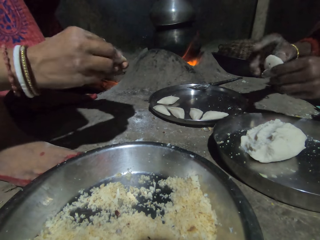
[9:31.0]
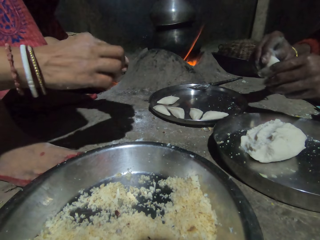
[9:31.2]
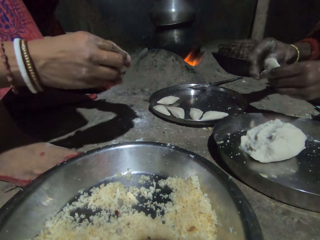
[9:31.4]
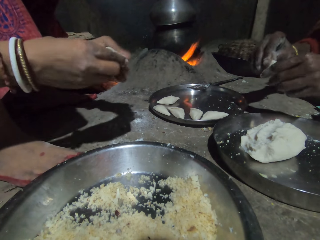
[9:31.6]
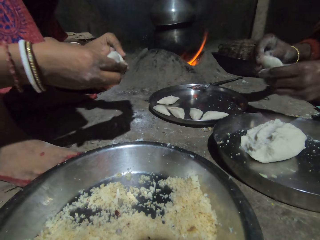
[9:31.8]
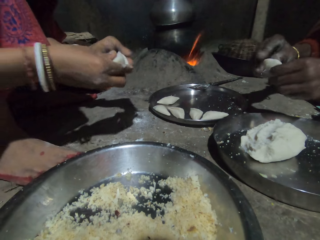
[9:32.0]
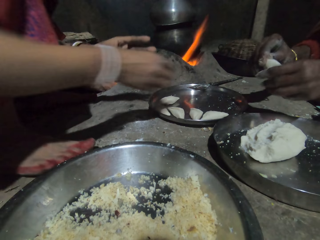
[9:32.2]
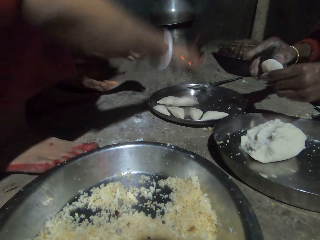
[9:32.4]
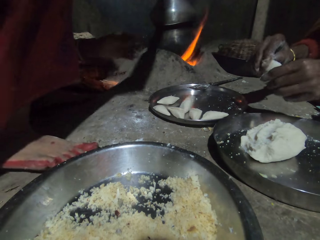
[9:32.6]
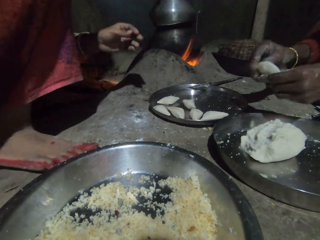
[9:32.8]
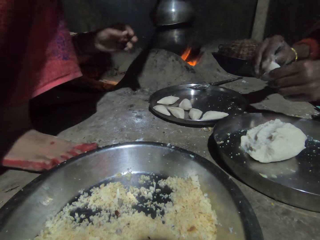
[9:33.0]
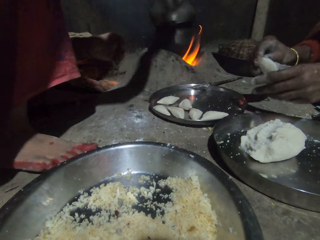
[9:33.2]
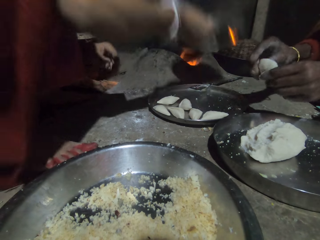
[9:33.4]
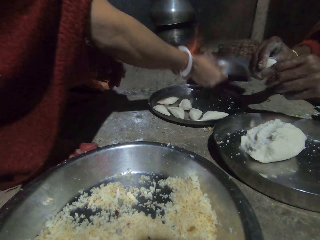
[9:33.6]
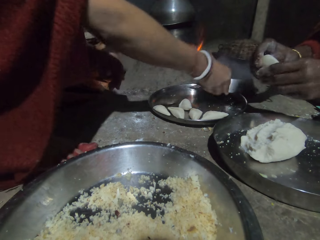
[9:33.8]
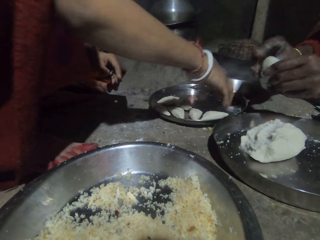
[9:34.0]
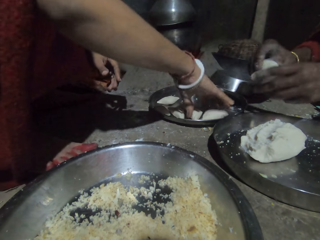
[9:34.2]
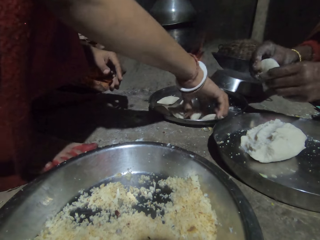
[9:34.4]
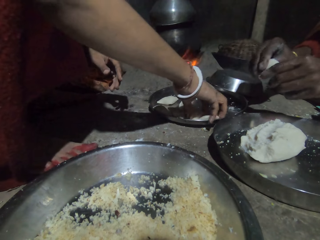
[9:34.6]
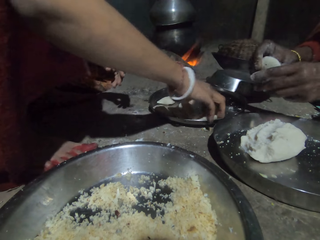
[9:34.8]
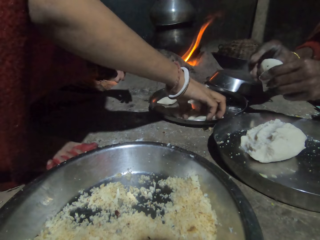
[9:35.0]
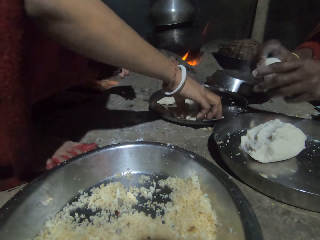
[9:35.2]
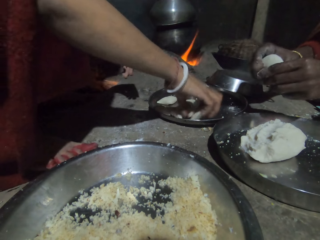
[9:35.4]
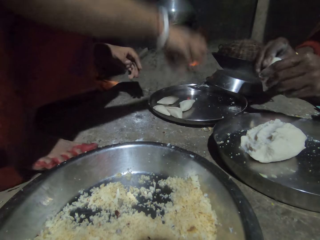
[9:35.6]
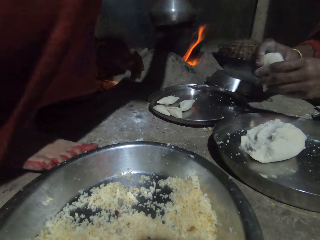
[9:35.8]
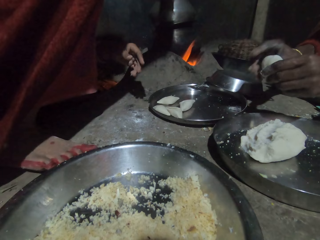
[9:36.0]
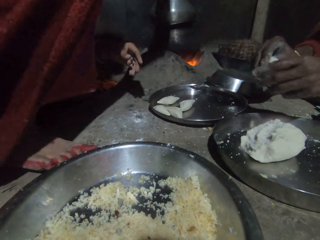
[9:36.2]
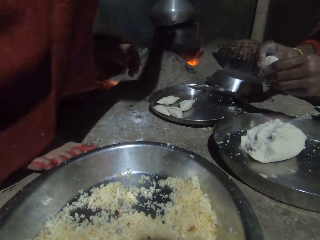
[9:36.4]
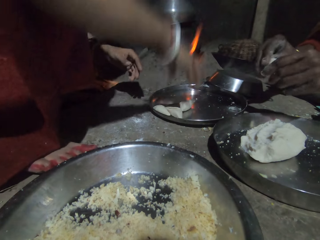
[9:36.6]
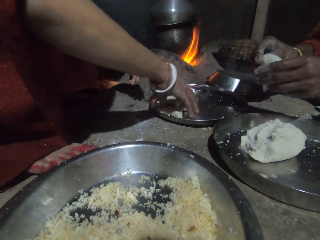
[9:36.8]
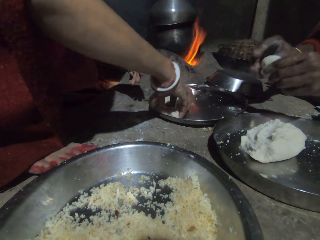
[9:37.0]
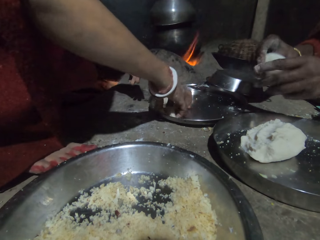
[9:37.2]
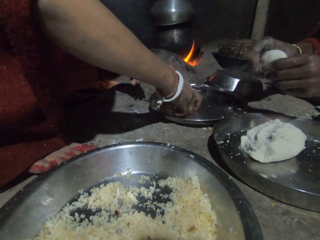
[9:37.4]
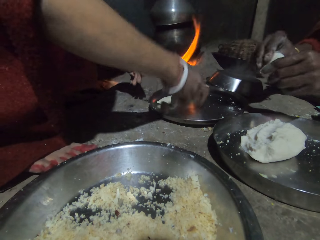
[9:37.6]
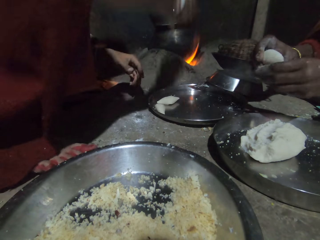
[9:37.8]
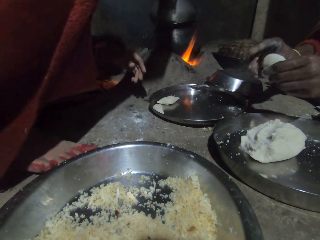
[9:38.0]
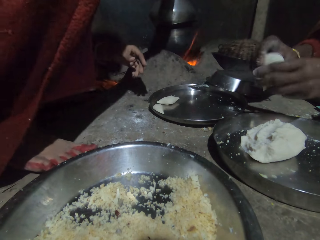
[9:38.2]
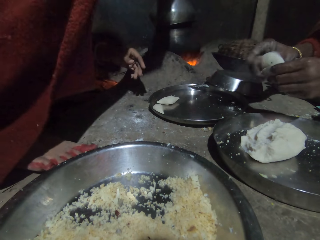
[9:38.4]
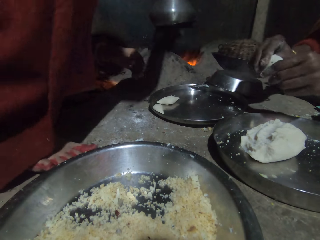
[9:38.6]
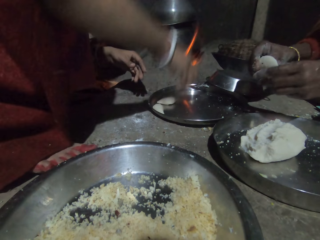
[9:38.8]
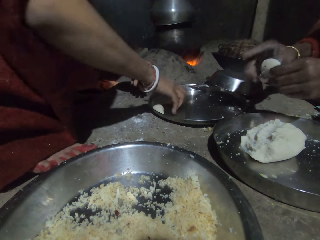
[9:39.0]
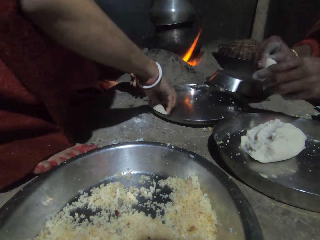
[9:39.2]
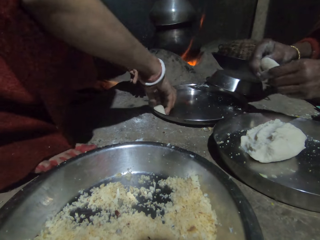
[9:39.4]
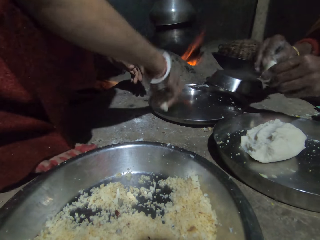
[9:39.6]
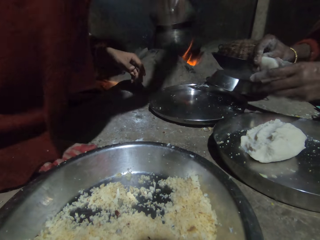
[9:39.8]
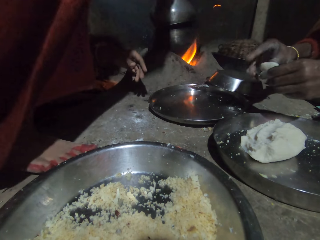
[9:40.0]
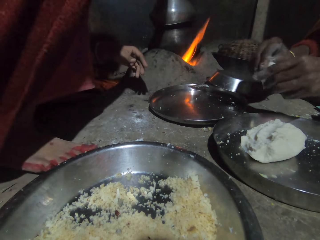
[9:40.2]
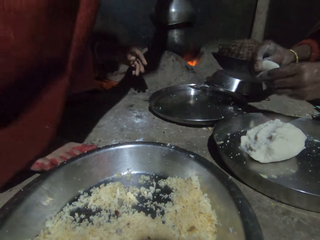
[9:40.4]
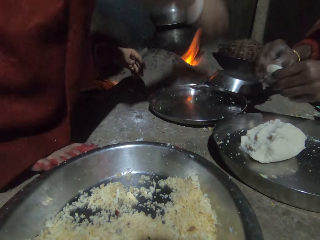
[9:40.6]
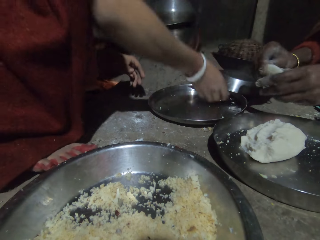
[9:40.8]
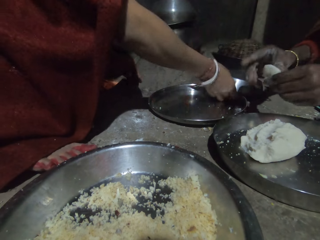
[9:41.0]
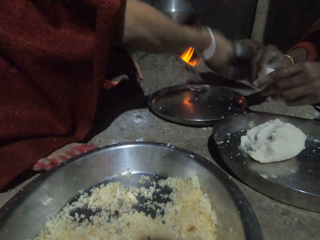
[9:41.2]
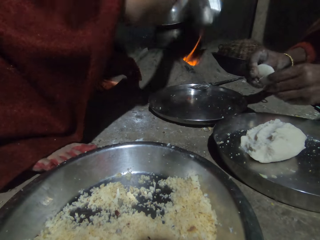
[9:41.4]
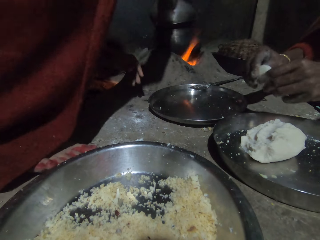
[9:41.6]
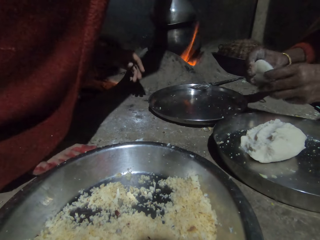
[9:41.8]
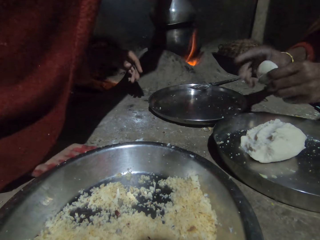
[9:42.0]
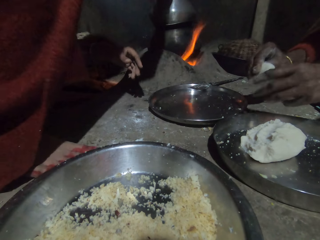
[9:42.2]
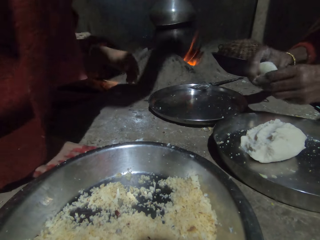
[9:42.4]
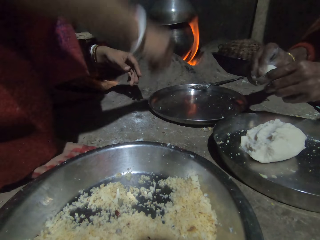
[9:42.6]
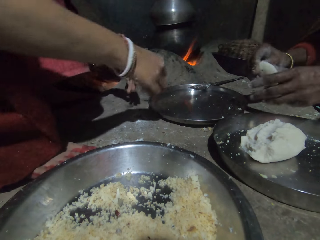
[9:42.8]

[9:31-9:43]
A person places something on the tray. The person picks up pastry with the right hand and puts the pastry in the cooking pot.

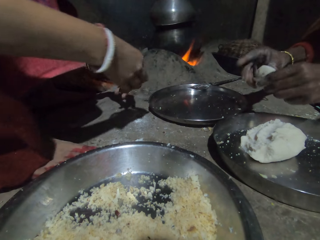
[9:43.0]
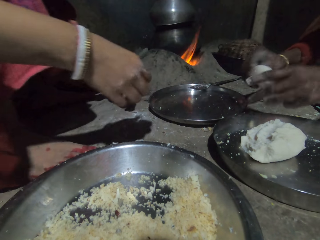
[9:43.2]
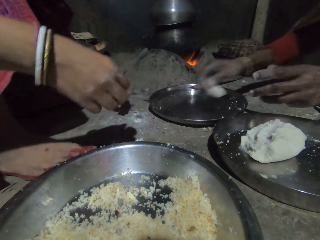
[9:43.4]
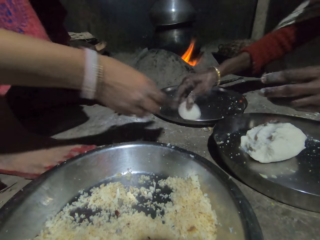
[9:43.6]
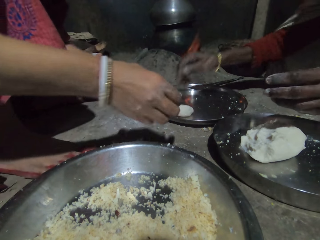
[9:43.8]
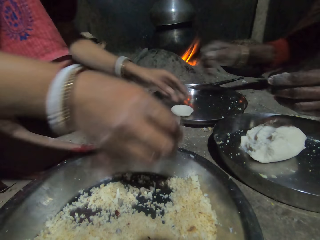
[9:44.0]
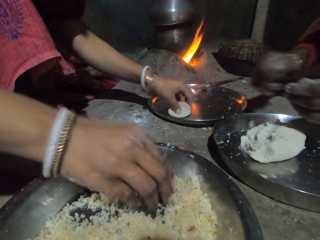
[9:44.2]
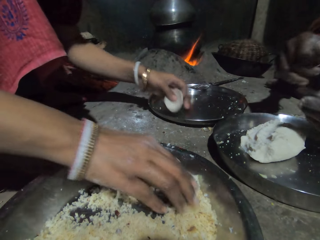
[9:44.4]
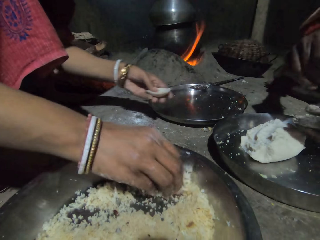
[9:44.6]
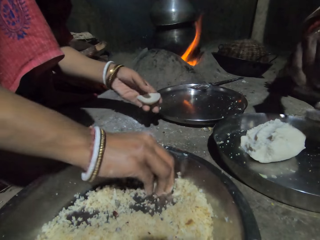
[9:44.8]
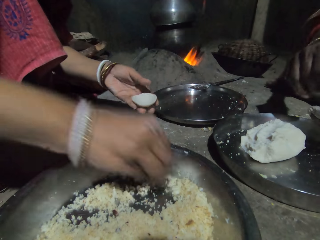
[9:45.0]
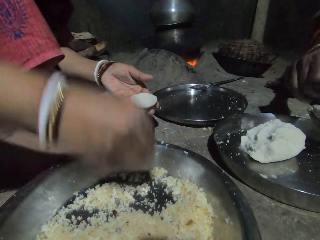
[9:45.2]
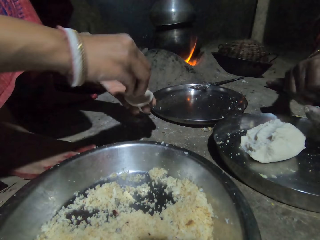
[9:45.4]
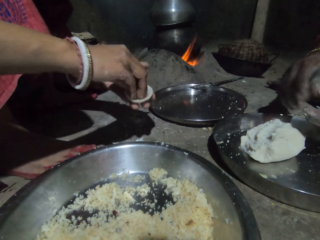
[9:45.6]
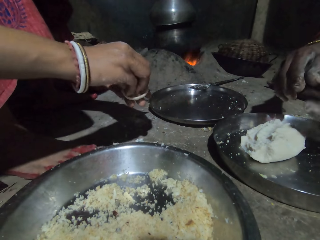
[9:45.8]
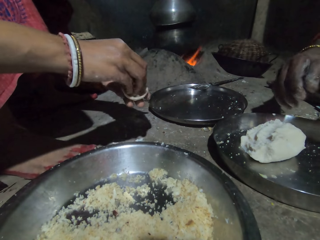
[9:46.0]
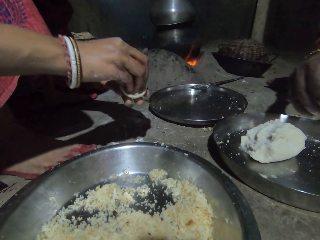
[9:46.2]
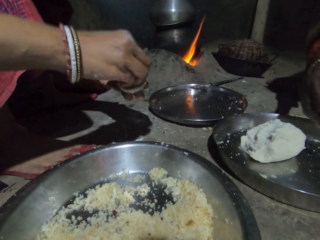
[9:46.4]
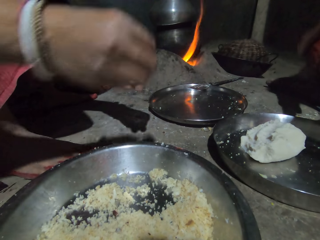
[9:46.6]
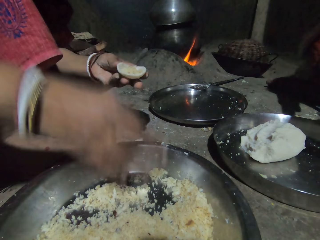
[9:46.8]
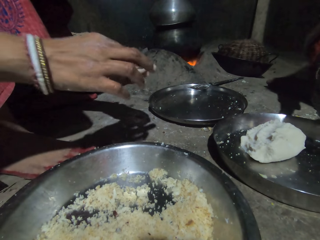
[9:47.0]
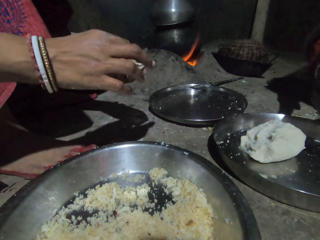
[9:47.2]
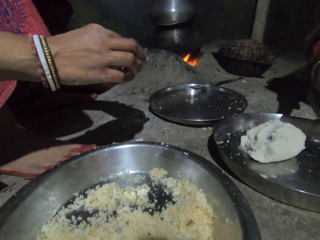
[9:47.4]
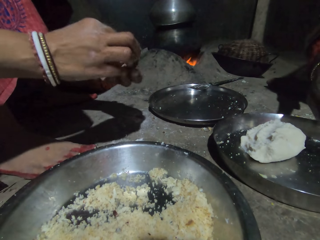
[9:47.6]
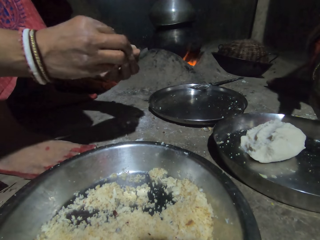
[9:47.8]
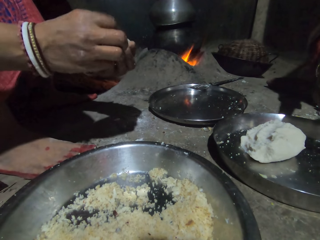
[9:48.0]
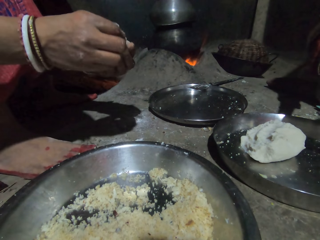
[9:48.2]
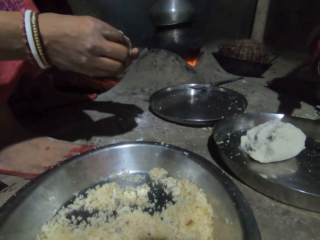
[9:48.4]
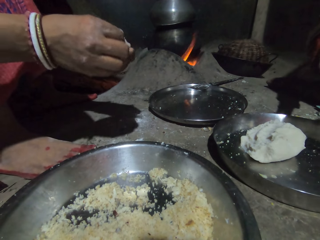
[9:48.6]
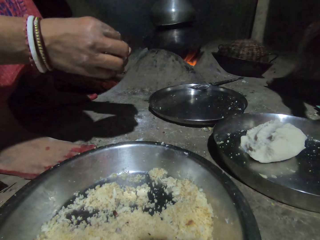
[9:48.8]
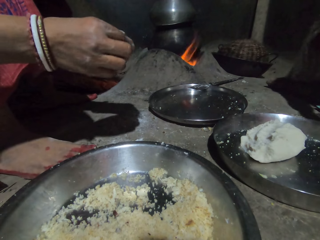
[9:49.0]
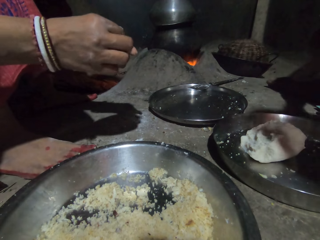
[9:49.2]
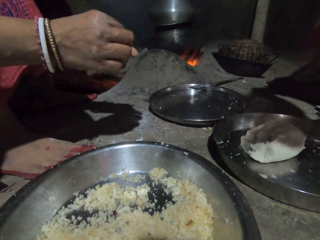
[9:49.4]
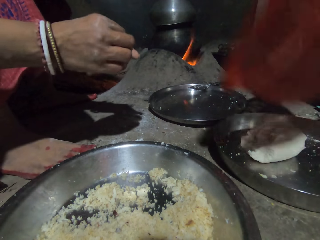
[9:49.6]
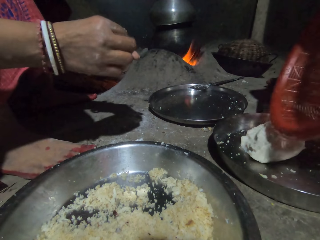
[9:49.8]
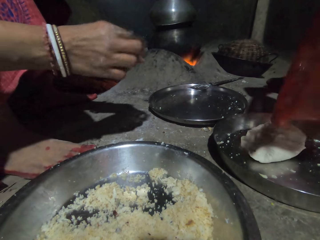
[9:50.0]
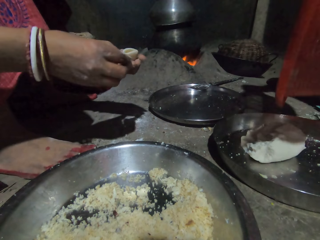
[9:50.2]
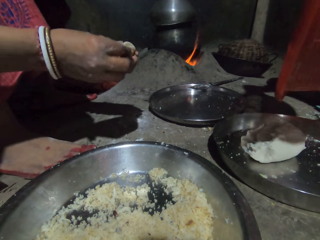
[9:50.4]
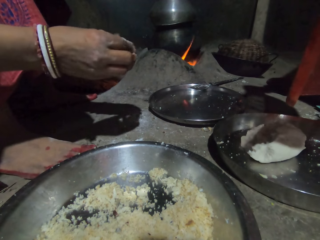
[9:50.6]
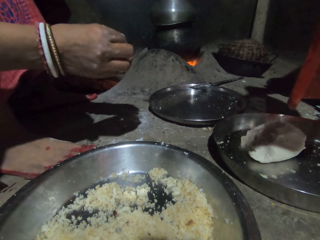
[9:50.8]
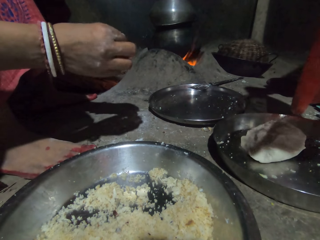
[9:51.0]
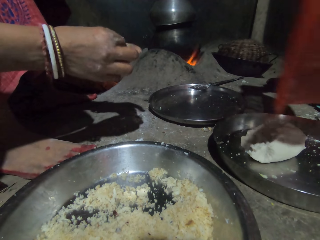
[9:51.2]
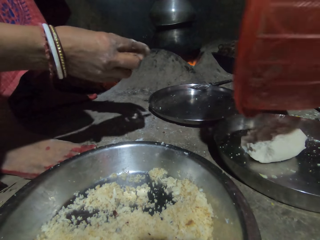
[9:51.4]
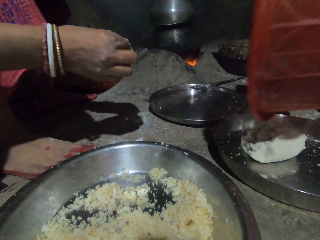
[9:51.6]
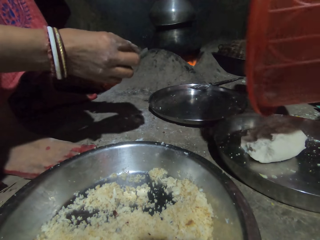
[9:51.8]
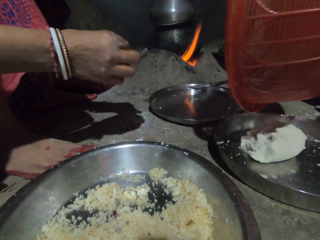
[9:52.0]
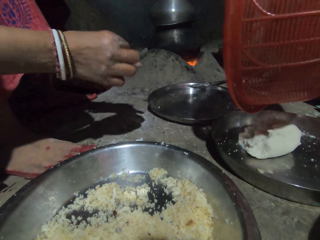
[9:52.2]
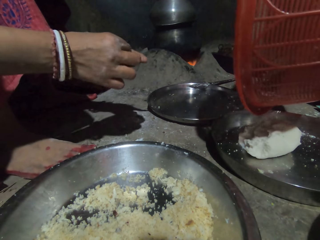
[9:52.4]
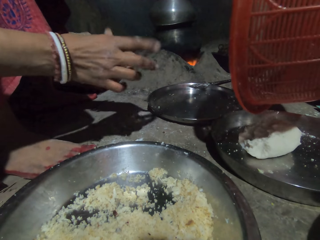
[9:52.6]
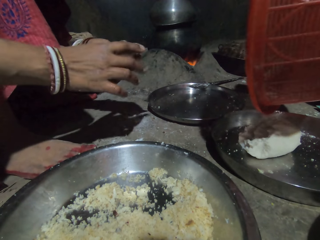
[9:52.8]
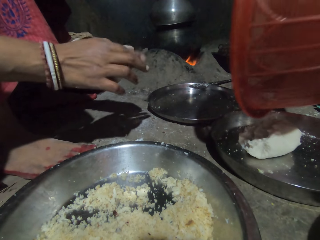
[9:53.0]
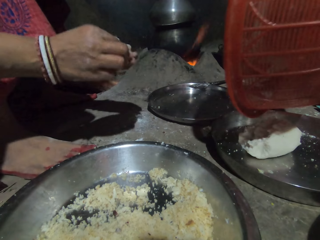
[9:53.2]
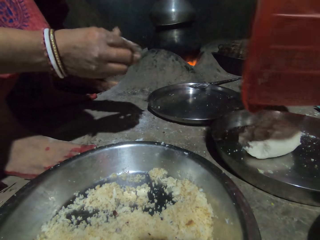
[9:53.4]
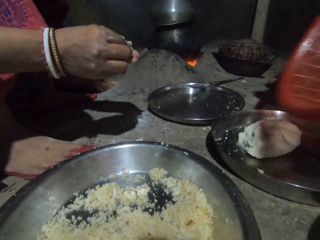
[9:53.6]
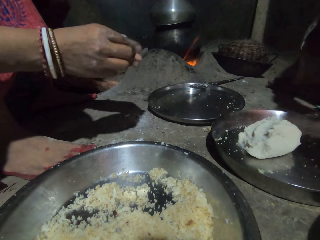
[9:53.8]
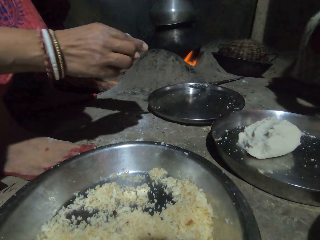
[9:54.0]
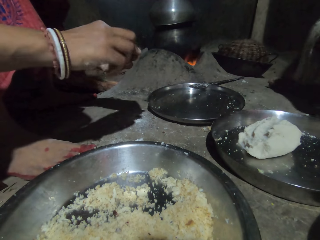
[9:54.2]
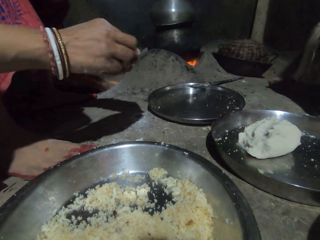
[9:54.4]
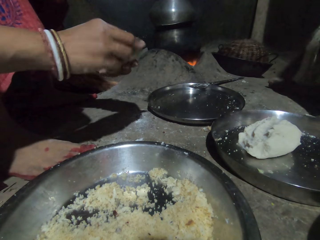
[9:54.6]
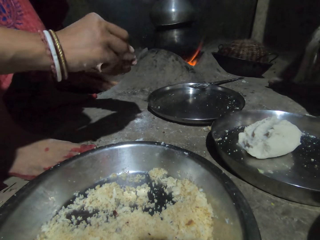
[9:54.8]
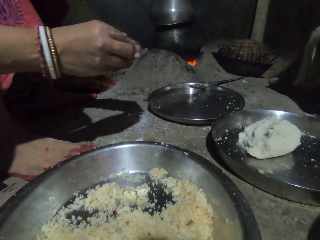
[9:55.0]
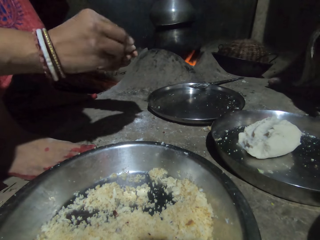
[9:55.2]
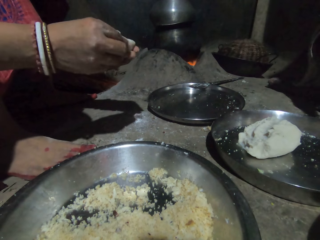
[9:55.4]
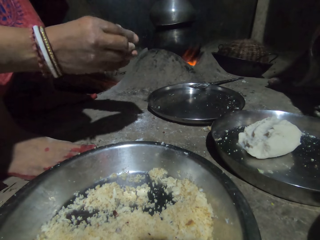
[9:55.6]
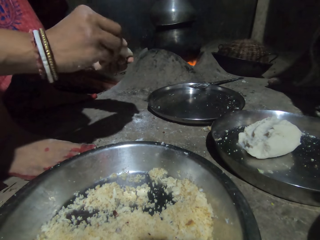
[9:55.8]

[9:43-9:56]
A person places pastry on the tray with the right hand. Another person picks up something with the right hand and presses something with both hands.
